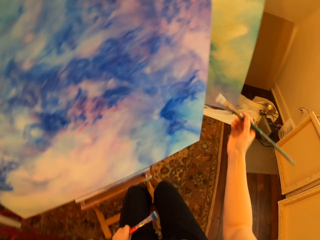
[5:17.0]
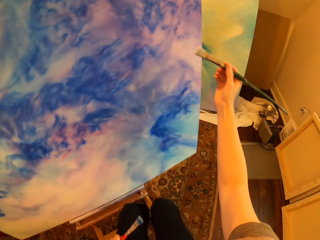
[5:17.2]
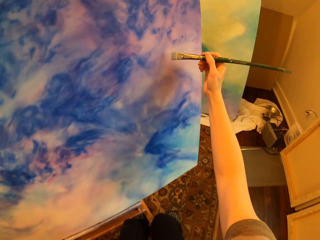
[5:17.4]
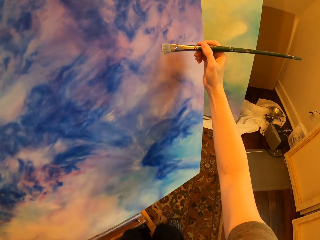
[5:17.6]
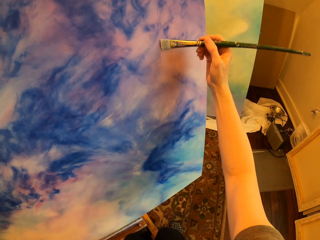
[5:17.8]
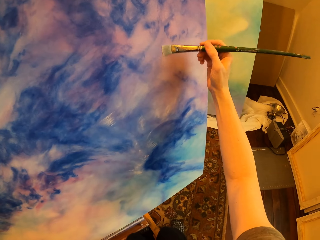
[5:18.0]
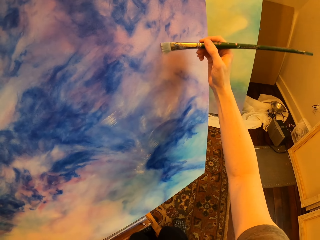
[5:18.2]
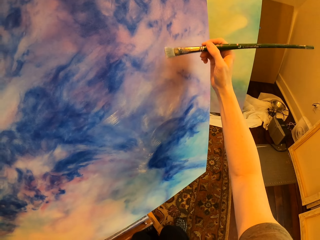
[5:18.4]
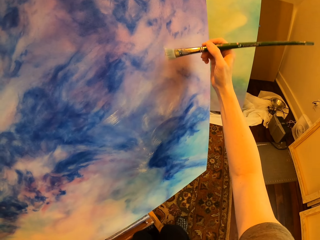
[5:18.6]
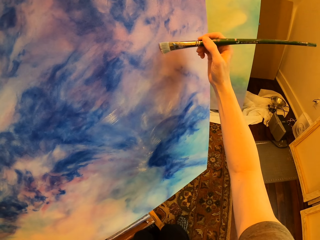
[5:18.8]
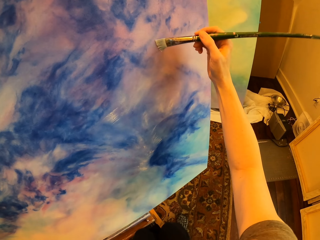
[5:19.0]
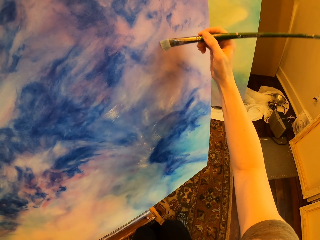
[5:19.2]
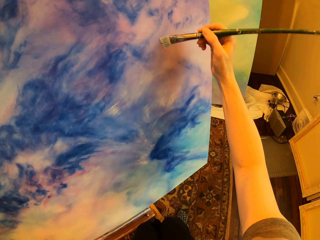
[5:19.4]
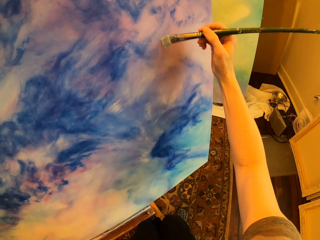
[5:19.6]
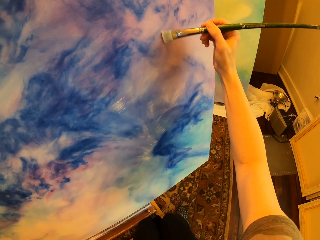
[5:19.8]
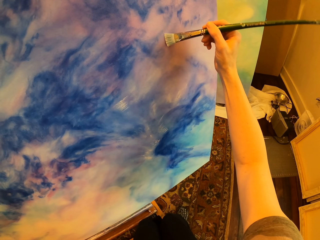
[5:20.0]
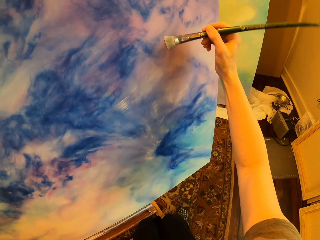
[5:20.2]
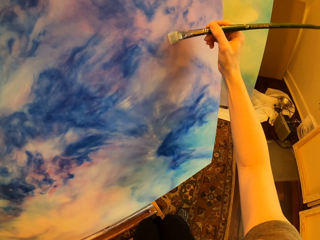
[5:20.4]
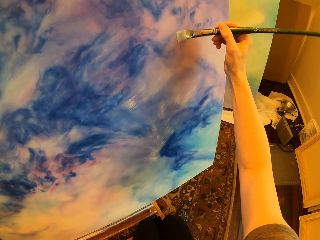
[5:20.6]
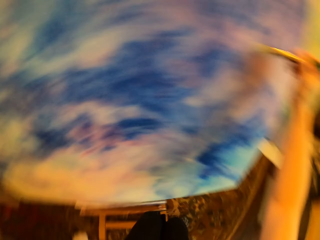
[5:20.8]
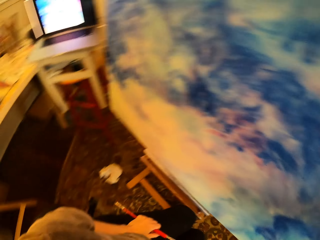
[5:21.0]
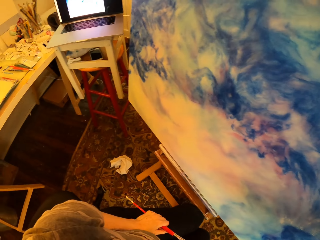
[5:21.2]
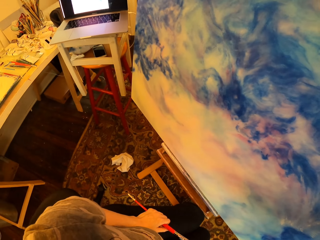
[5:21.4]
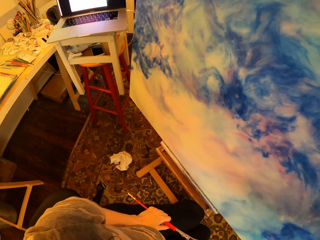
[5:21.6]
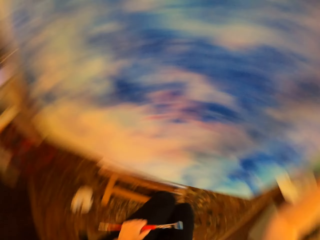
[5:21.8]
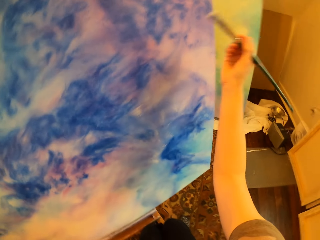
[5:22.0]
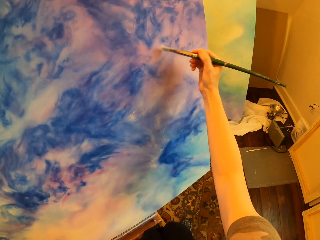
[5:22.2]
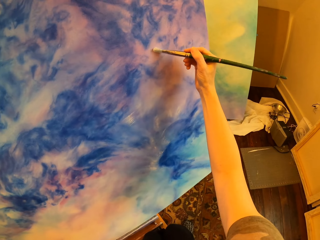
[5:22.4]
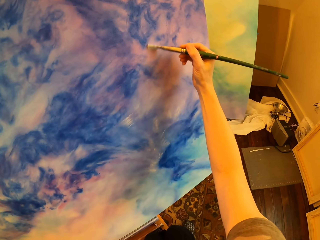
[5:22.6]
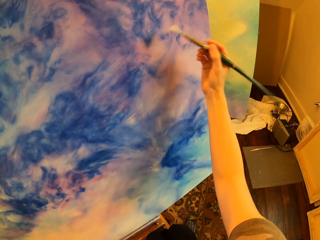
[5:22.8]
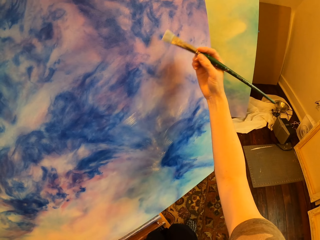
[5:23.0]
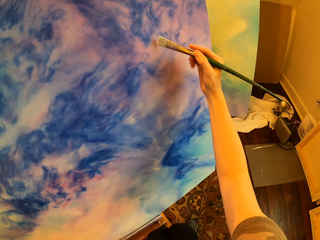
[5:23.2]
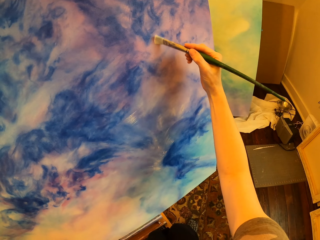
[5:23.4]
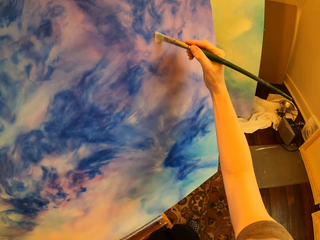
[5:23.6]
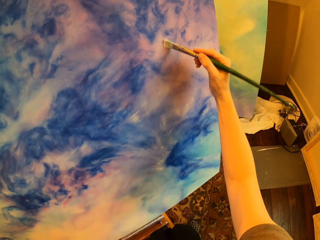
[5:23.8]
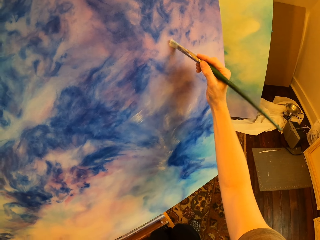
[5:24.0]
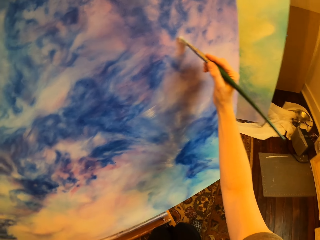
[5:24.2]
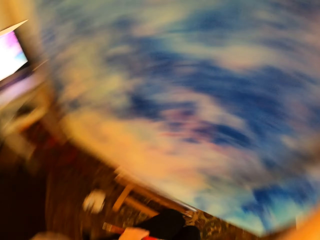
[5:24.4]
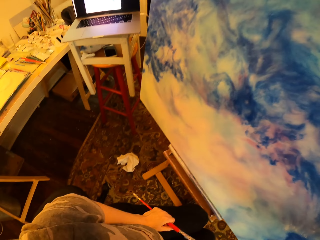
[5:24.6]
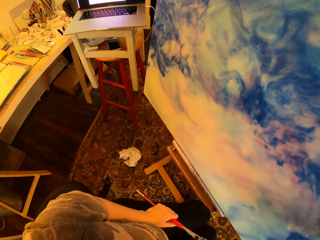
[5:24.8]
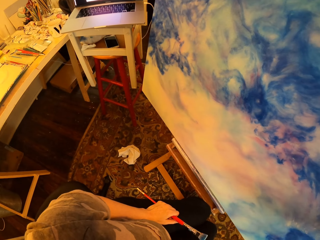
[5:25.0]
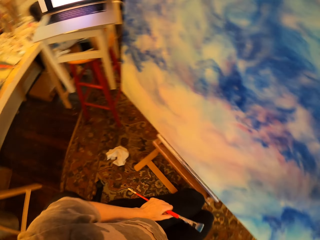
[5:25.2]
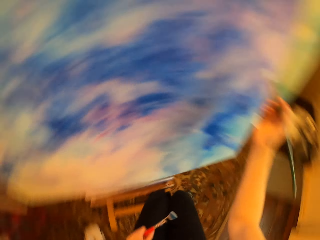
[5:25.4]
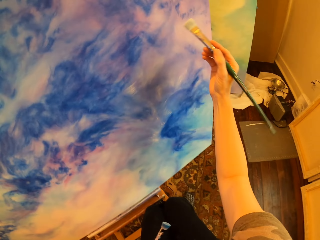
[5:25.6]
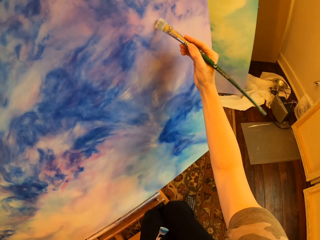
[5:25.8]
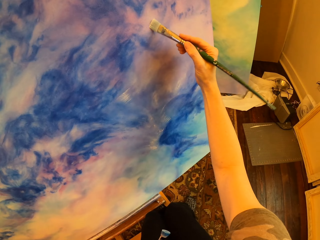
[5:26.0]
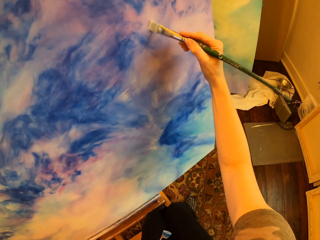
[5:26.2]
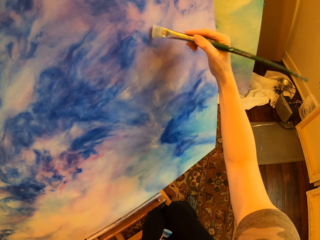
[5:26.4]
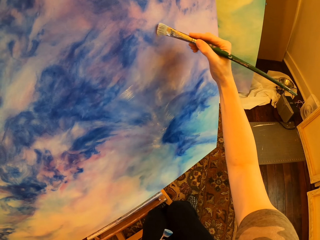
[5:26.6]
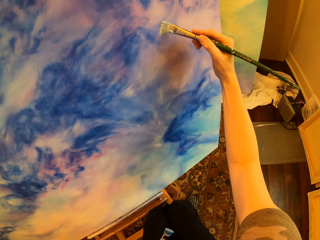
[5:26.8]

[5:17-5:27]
The camera wearer looks at the laptop. They paint the wall board.

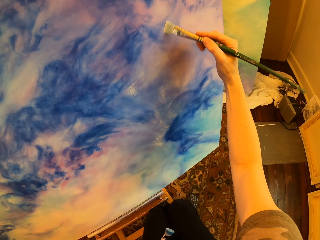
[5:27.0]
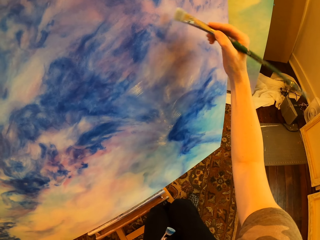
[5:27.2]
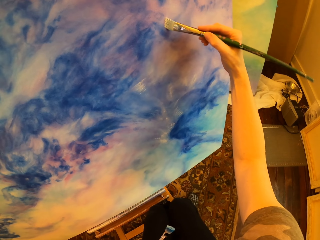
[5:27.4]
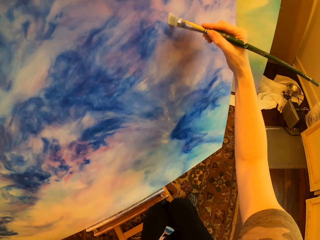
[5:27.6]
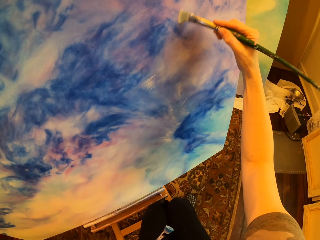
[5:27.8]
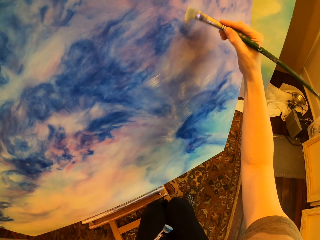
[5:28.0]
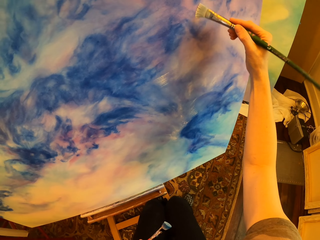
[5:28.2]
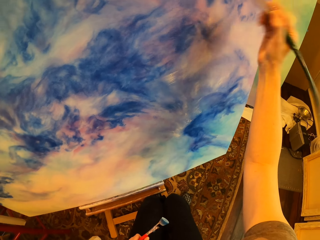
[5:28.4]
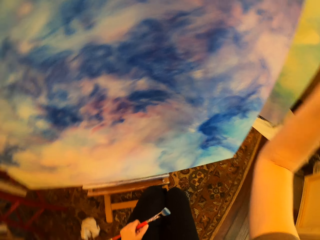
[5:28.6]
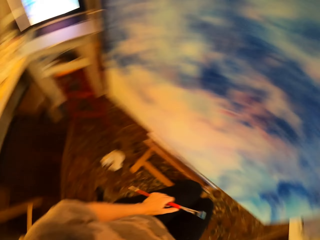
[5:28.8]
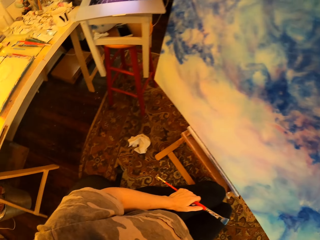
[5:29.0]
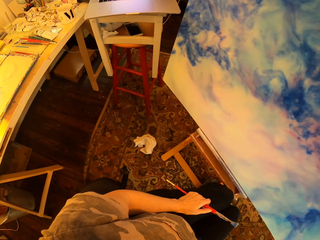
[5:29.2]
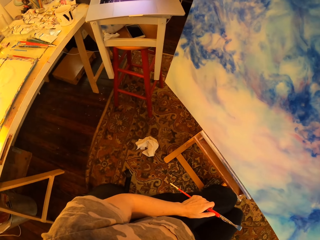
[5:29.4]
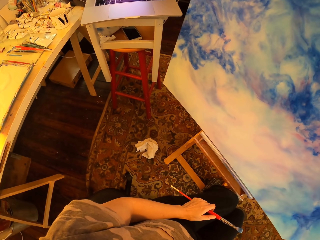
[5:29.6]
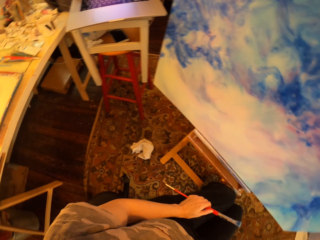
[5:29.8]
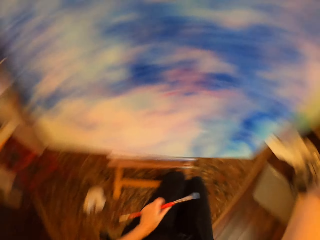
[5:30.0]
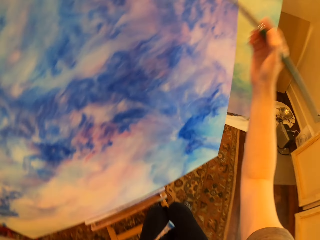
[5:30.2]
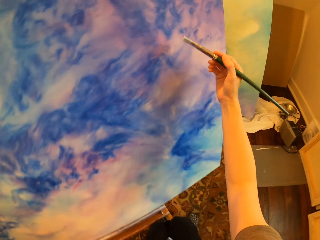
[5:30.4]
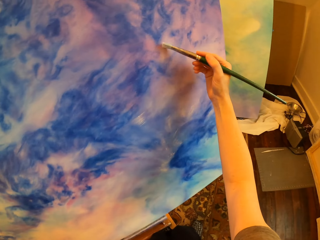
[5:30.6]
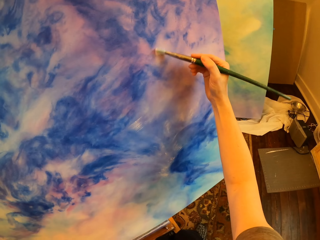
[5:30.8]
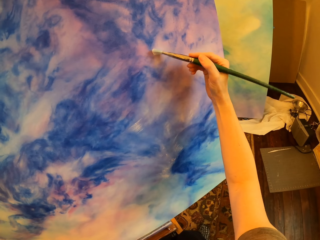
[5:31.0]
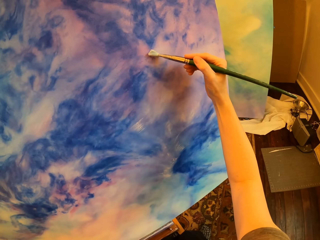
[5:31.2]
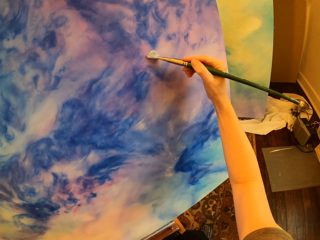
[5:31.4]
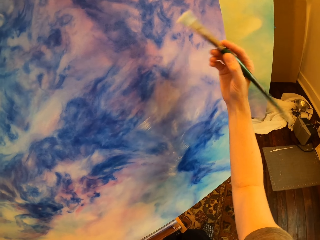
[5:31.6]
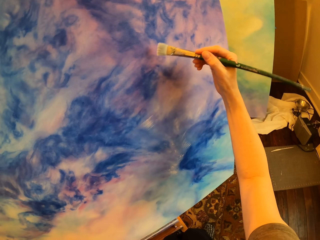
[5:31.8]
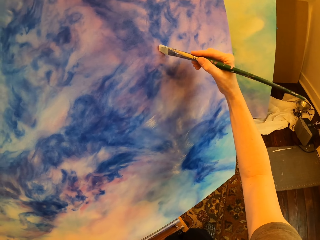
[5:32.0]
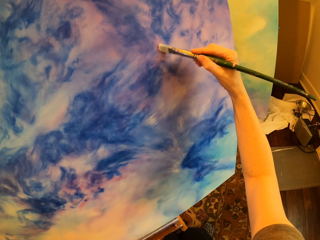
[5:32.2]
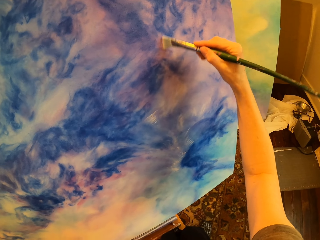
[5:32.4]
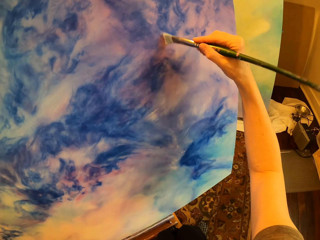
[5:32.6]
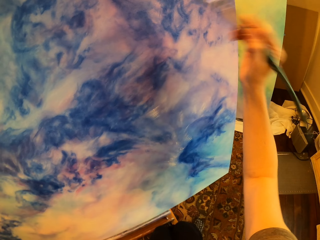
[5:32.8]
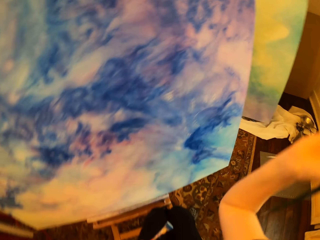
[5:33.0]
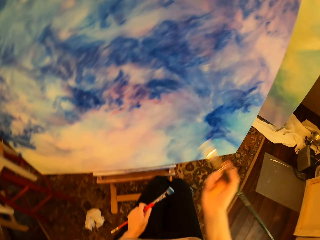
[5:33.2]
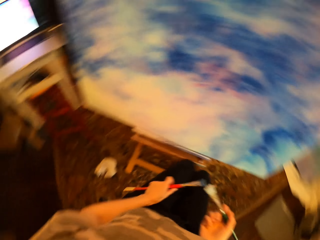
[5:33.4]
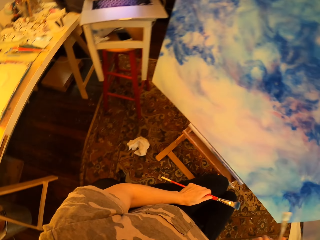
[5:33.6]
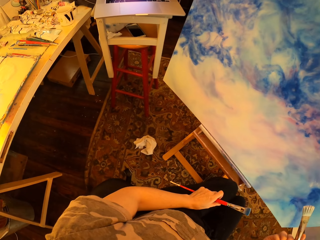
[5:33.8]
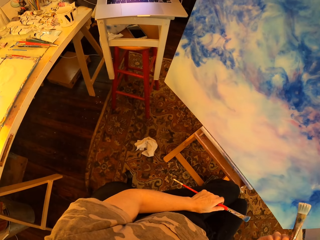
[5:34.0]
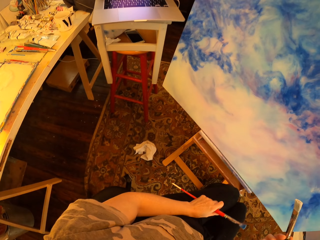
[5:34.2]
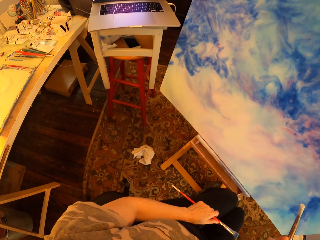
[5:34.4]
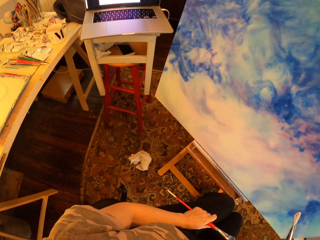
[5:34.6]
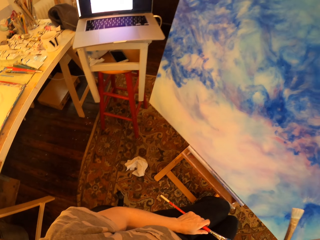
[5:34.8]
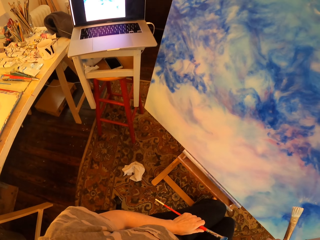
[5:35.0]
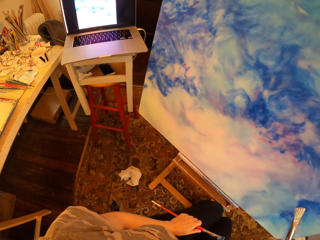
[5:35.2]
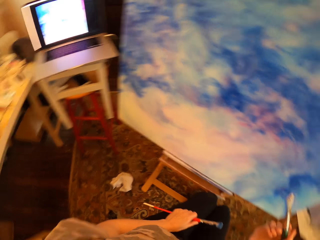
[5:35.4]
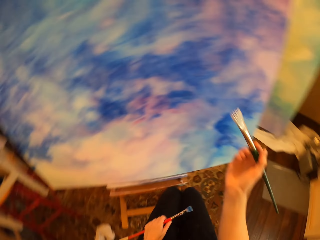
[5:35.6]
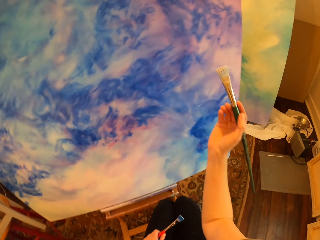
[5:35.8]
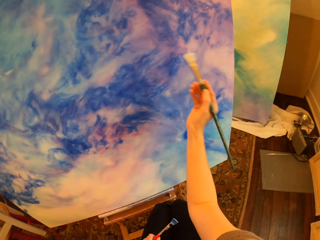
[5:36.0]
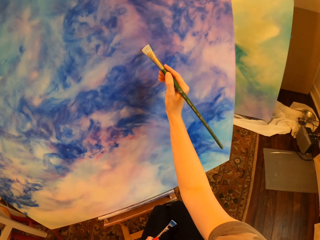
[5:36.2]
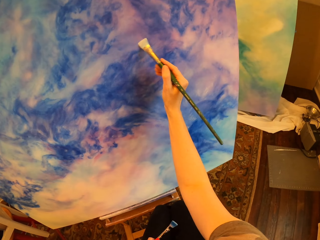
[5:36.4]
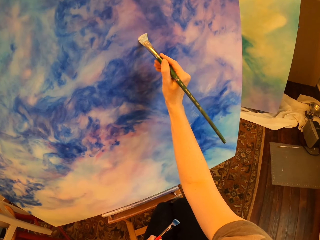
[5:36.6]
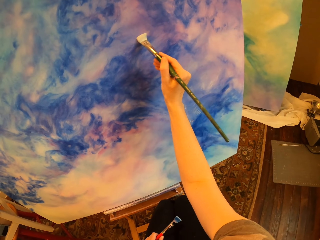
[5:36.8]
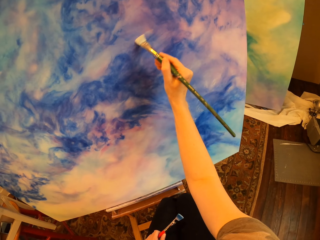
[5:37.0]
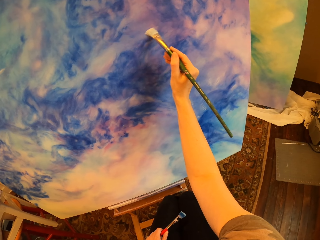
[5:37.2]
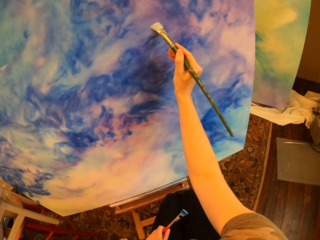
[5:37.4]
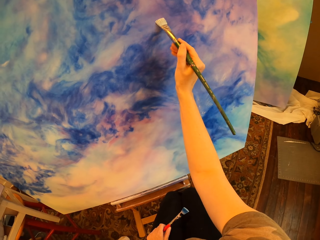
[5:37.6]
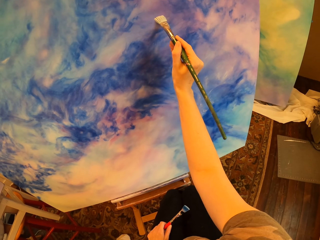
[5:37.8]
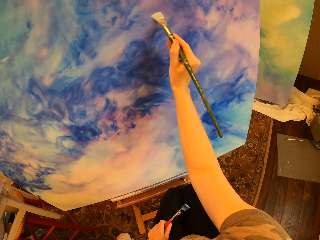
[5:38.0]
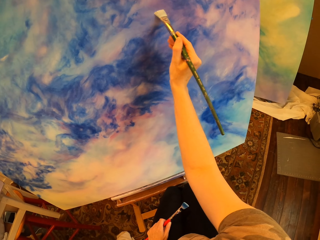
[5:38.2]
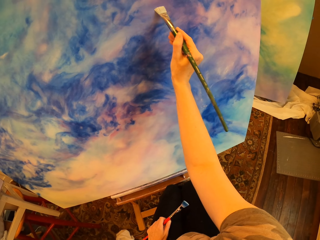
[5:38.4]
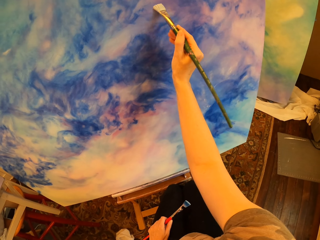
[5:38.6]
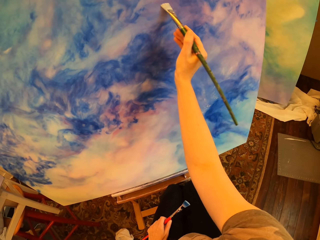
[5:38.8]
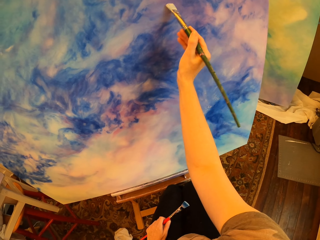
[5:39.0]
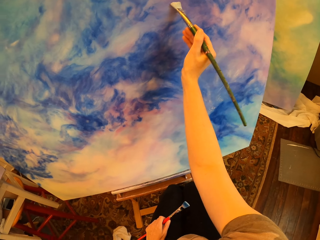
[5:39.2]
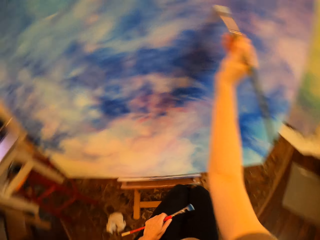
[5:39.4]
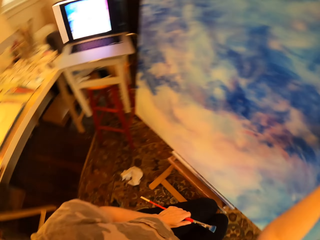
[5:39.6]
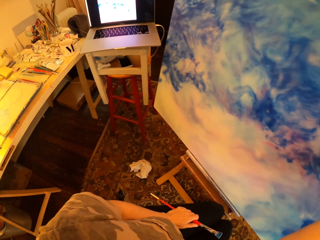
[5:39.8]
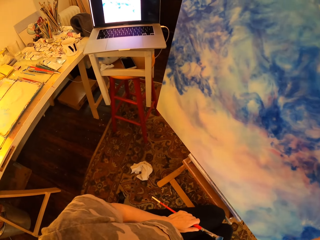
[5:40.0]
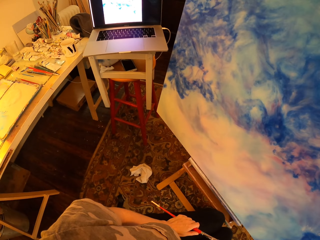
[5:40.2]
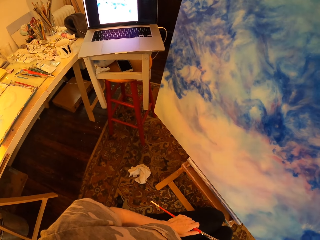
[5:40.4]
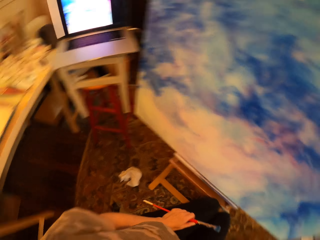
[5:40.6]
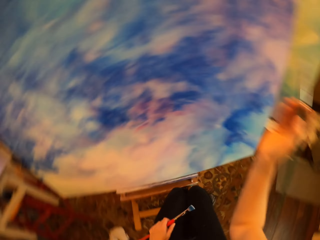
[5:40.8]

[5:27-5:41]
The camera wearer looks at the laptop. They paint the wall board. They look at the laptop. They paint the wall board. They look at the laptop.
